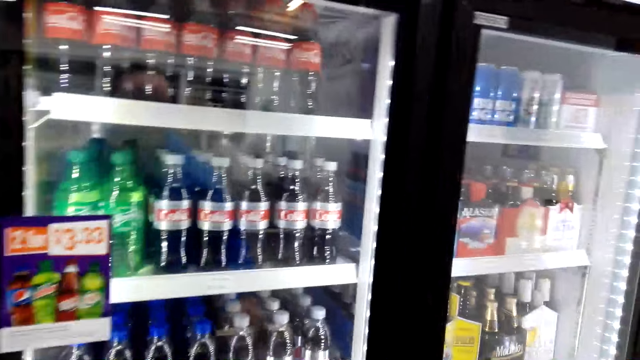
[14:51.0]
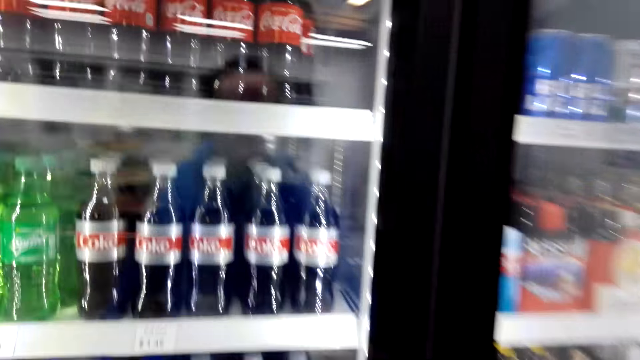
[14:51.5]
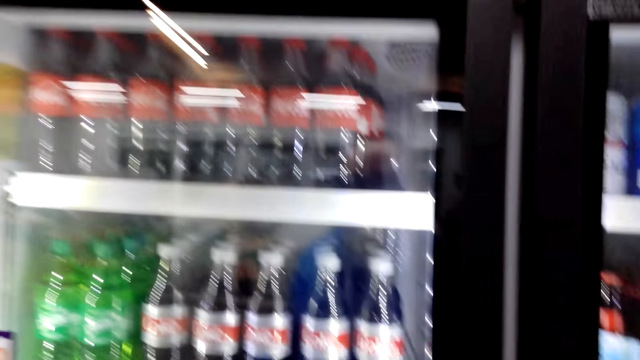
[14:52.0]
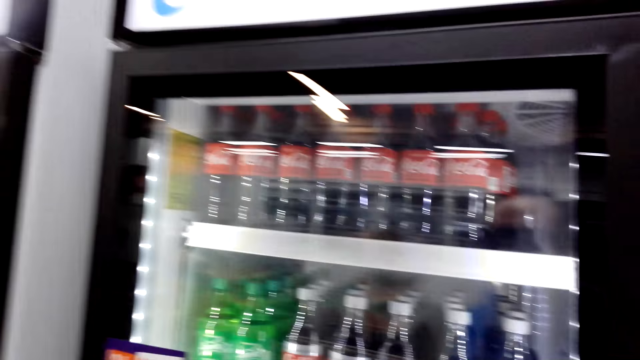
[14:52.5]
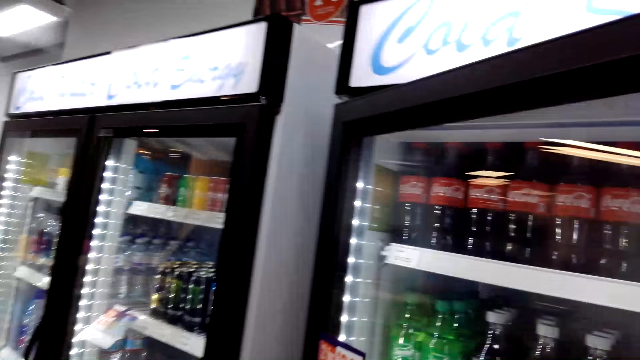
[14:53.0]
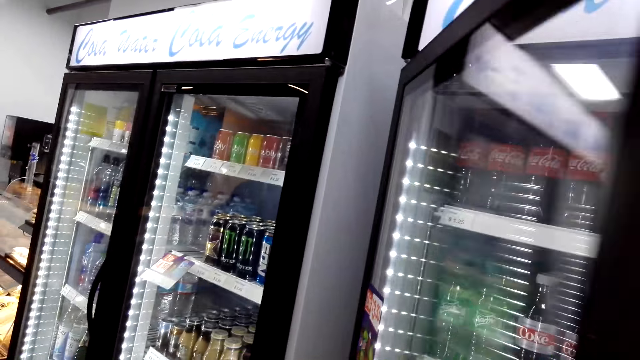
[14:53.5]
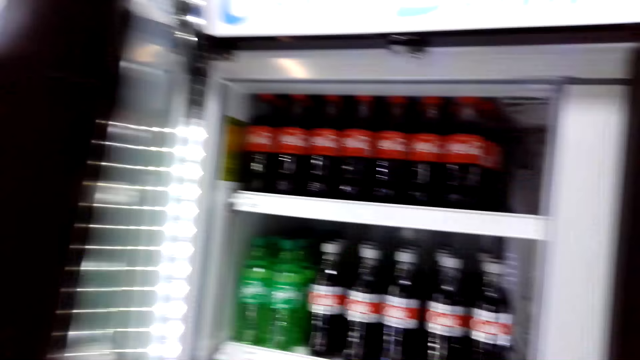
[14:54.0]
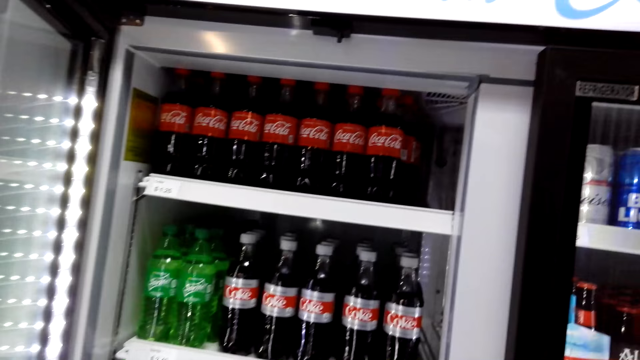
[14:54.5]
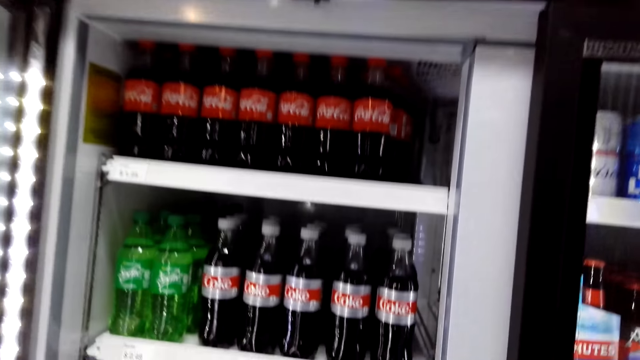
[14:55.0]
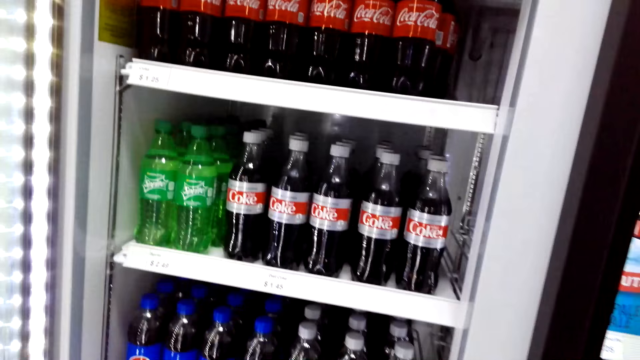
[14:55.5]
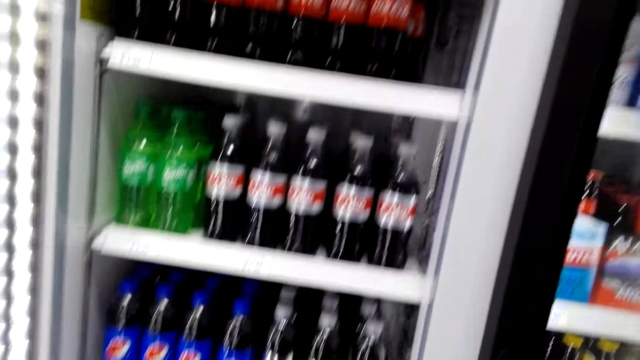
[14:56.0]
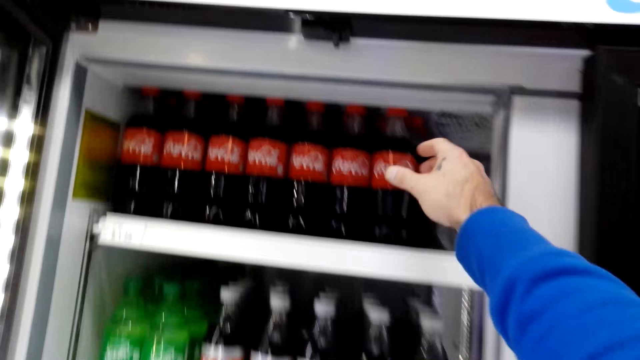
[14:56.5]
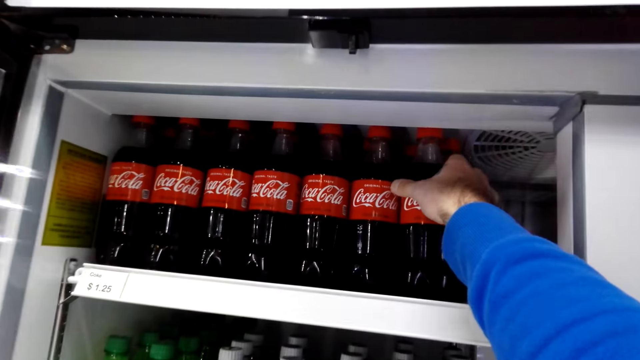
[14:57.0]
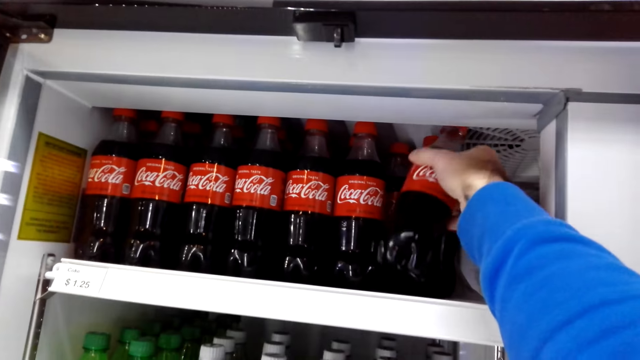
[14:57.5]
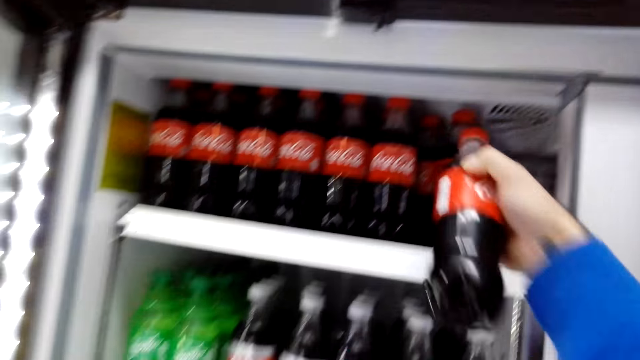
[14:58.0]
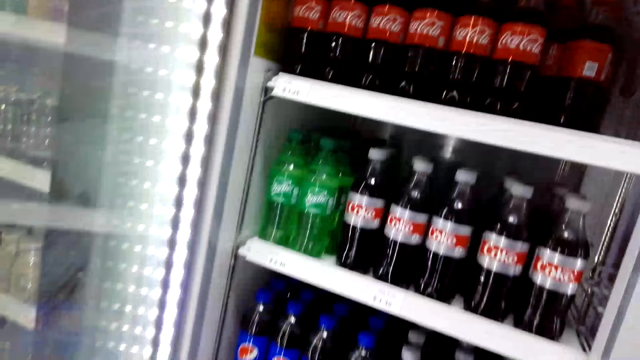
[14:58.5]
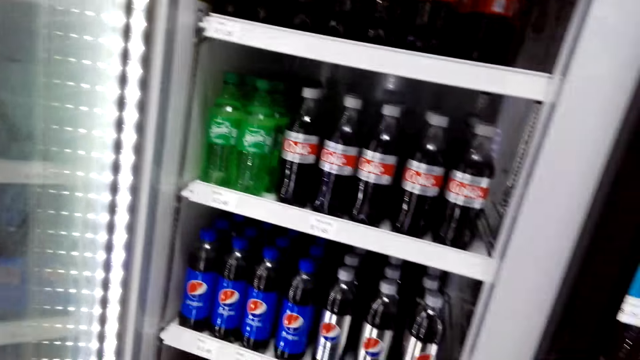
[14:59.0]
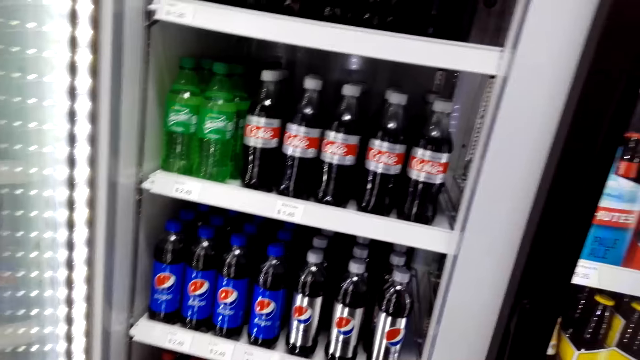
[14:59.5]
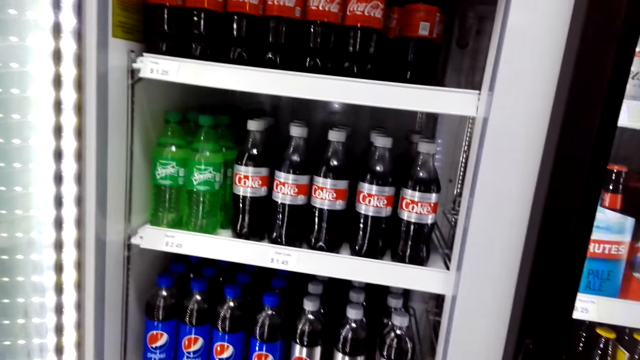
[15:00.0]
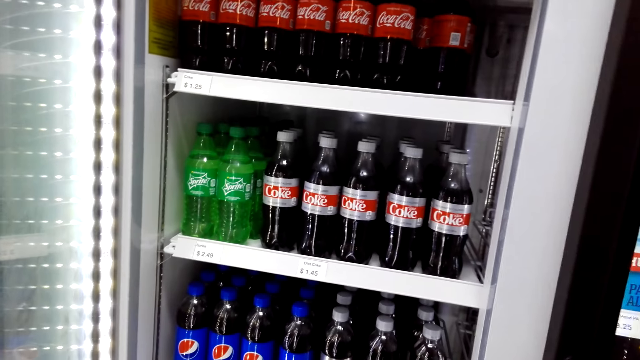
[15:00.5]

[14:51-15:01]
The camera wearer looks at the fridges. They open a fridge door. They pick up the bottle of a drink from the fridge.

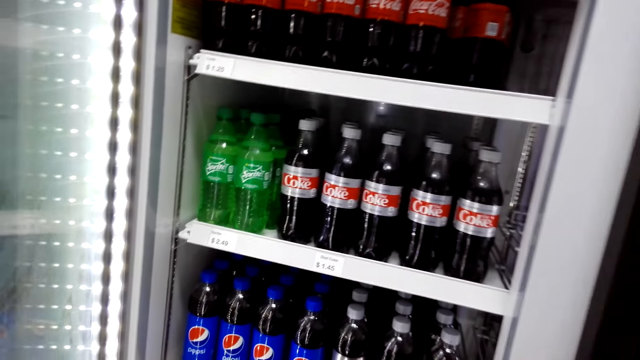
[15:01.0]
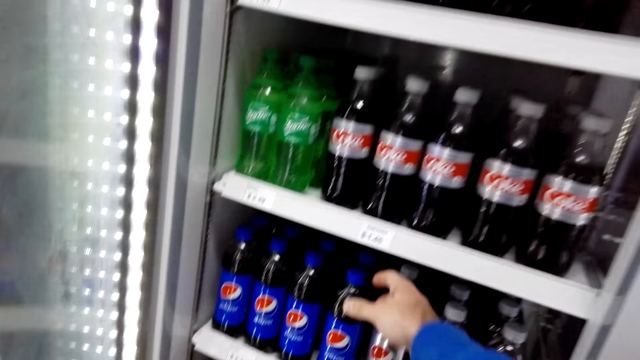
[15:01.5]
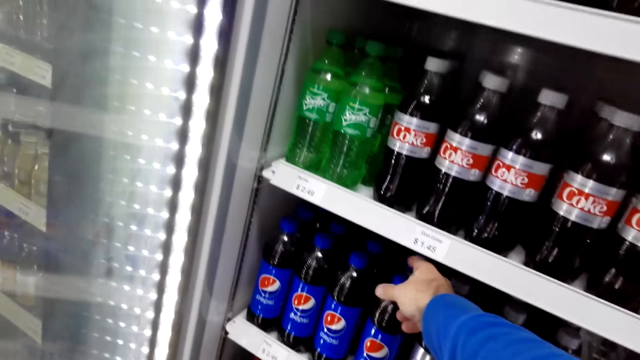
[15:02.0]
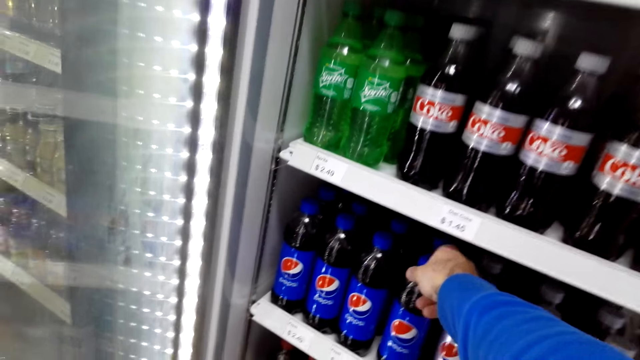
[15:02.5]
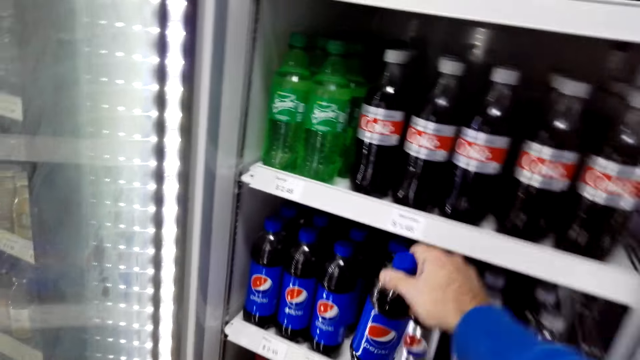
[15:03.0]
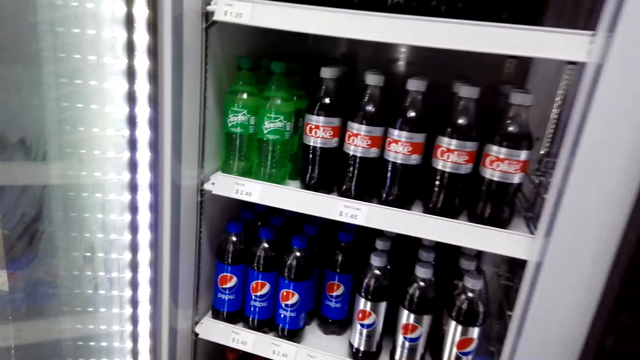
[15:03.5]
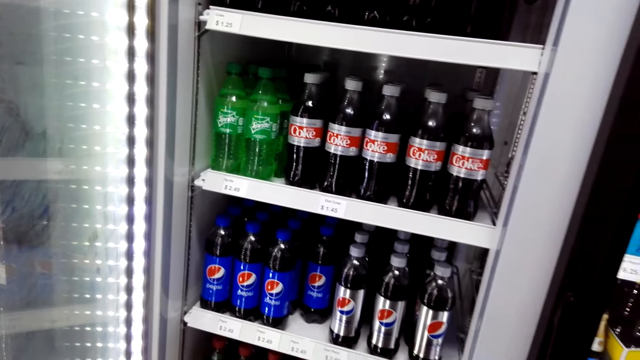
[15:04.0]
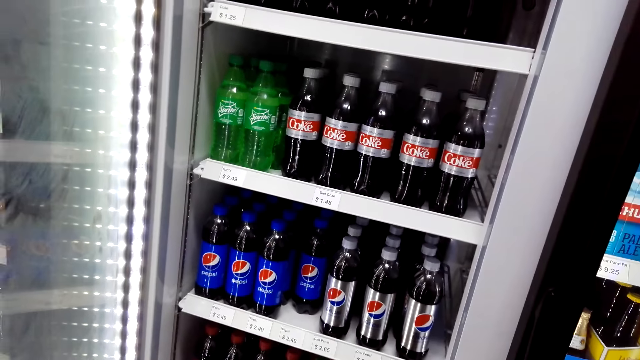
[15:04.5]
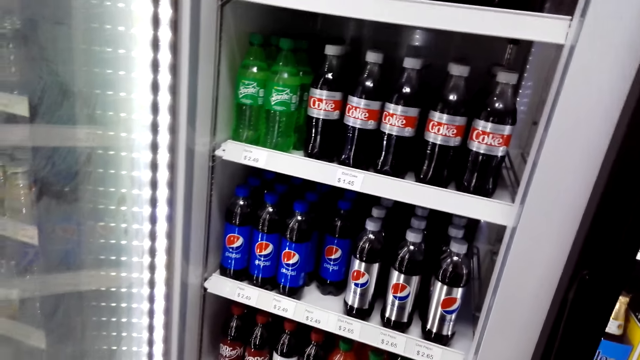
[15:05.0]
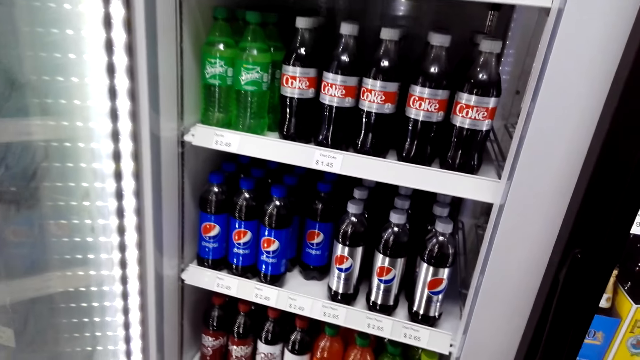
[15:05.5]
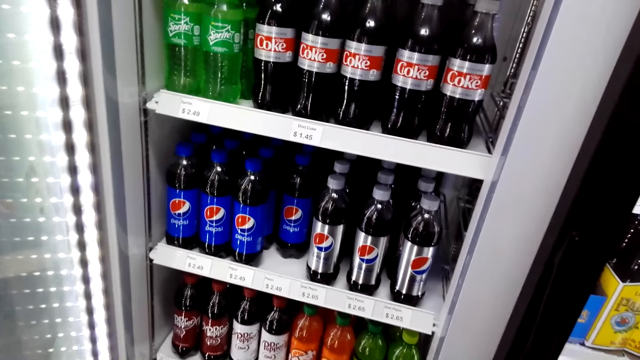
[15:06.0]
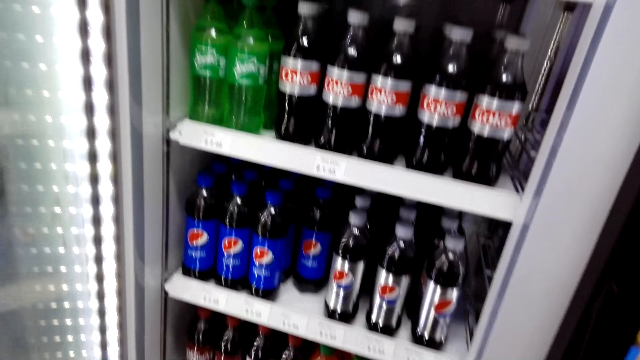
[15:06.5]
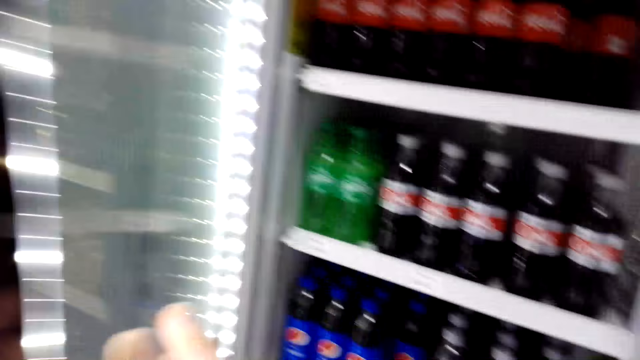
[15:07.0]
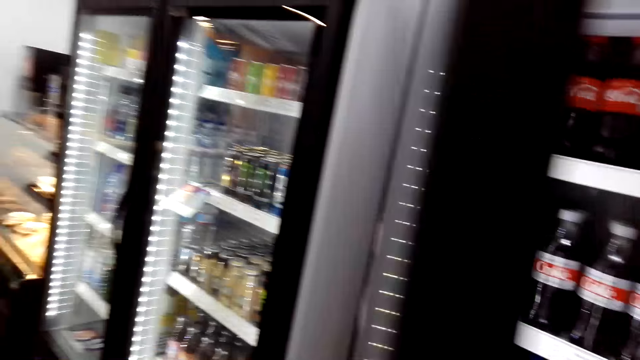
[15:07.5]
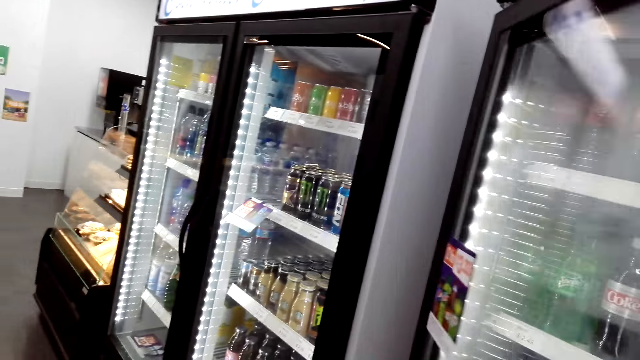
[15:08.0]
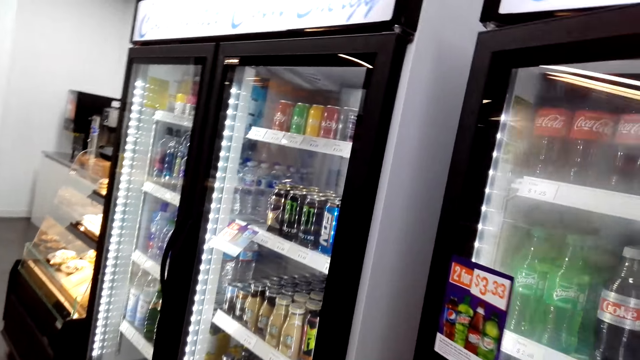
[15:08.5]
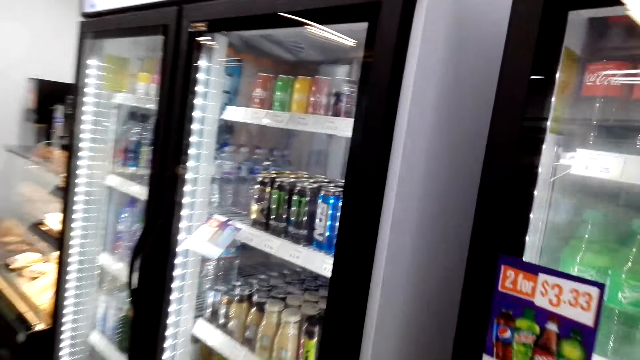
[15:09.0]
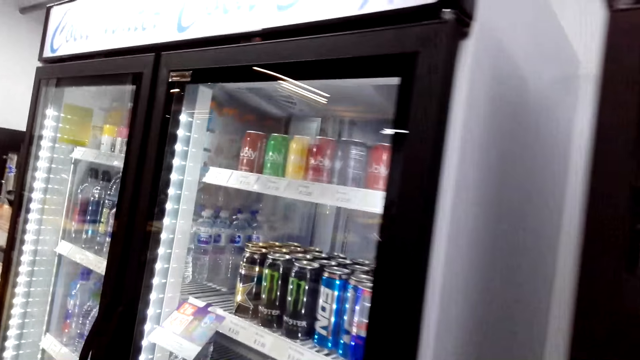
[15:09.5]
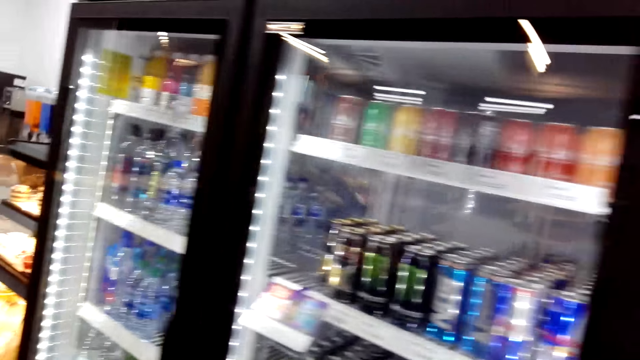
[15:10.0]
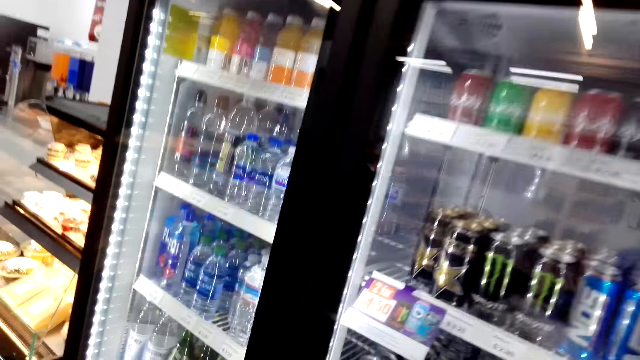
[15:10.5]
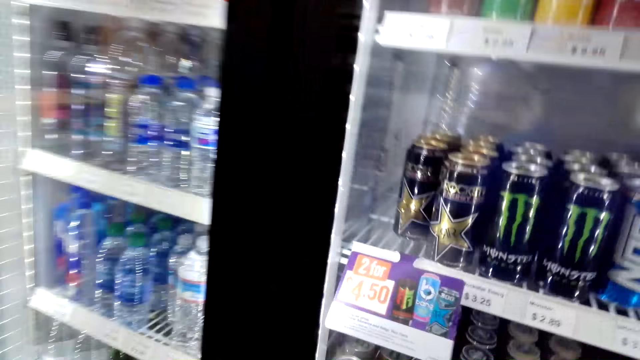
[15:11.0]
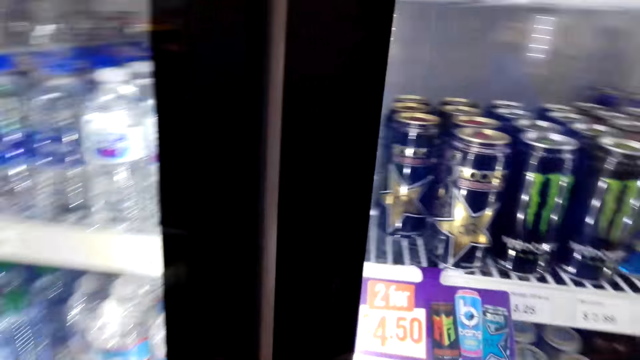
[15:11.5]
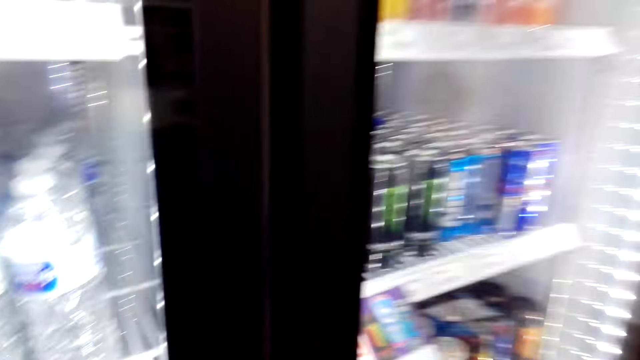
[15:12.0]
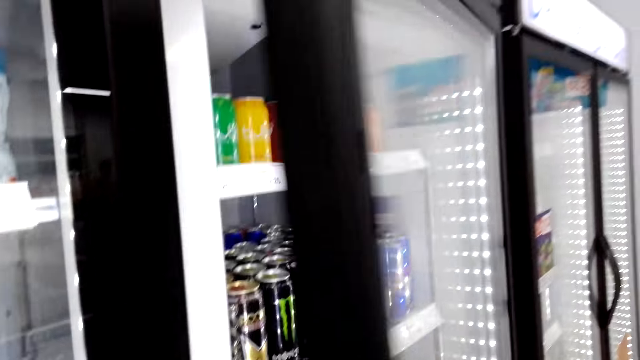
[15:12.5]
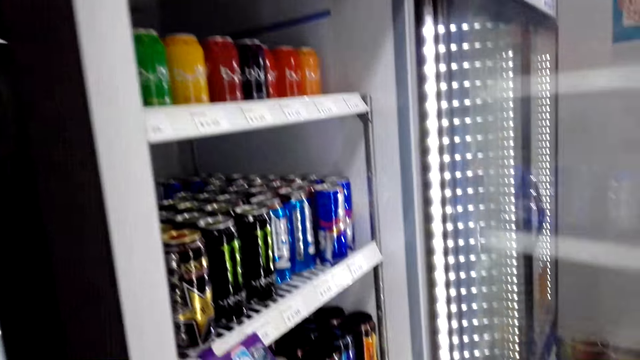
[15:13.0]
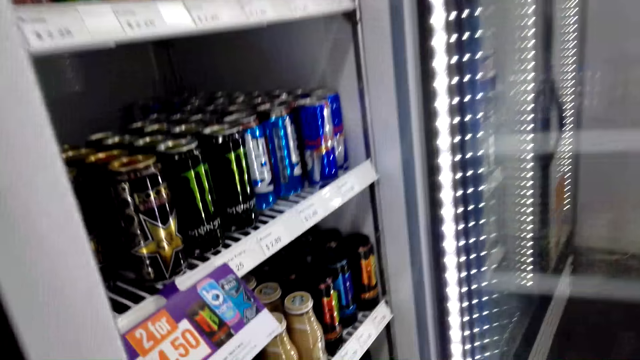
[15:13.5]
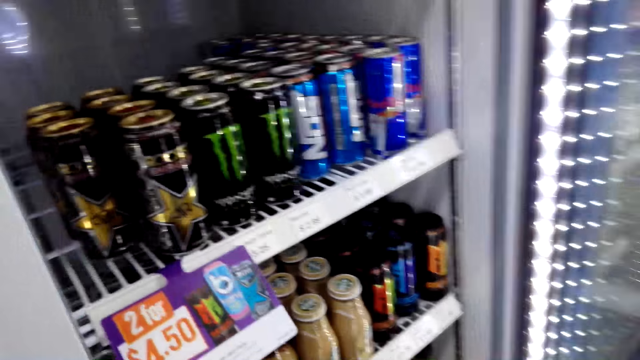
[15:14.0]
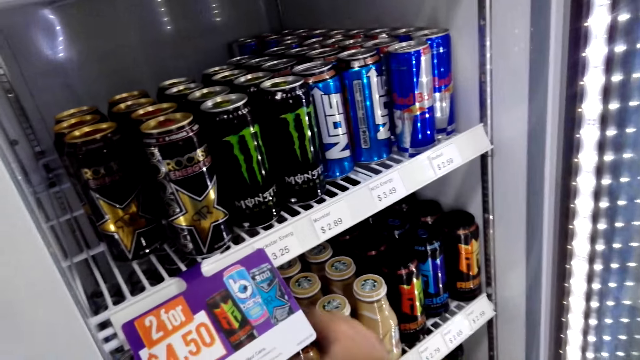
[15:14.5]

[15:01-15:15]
The camera wearer picks up another drink. They close the fridge door. They open another fridge.
